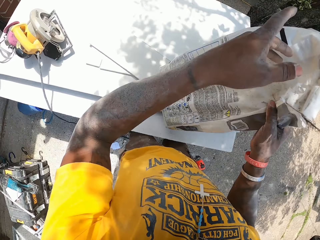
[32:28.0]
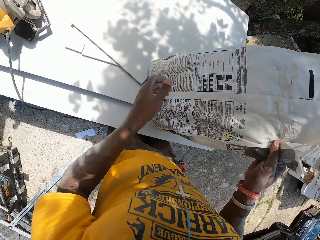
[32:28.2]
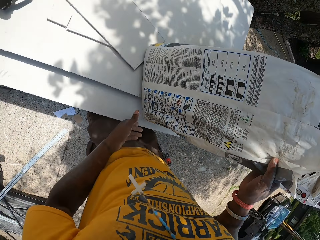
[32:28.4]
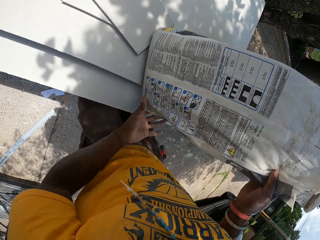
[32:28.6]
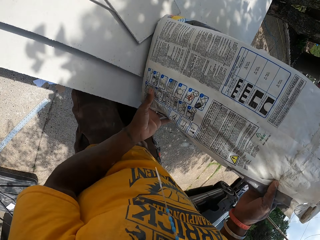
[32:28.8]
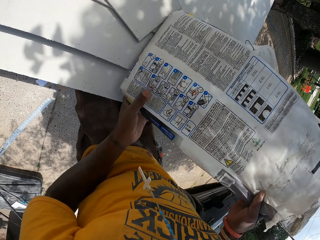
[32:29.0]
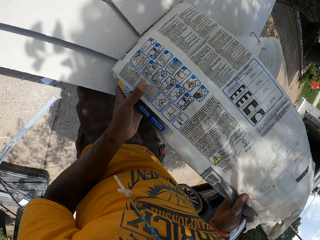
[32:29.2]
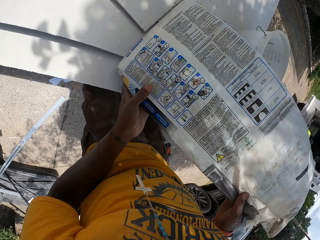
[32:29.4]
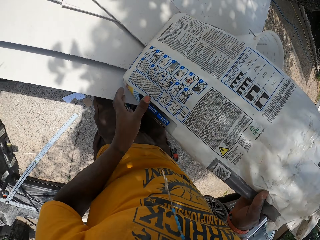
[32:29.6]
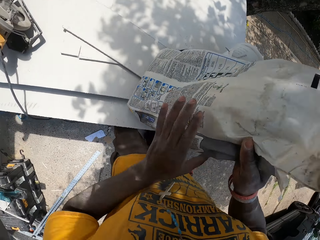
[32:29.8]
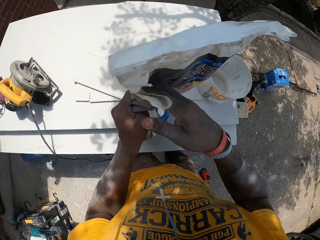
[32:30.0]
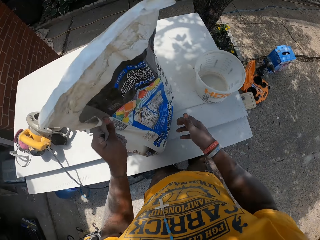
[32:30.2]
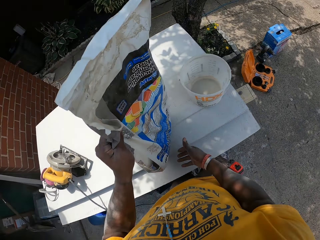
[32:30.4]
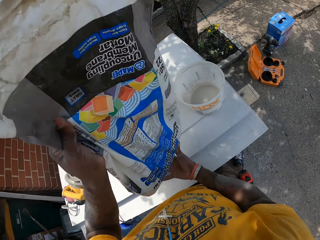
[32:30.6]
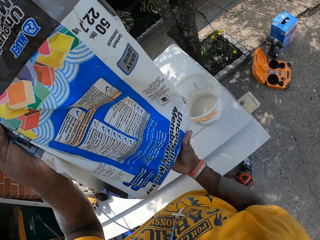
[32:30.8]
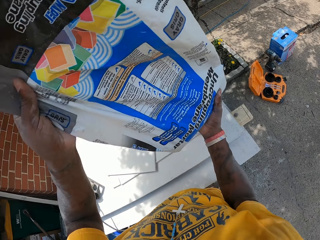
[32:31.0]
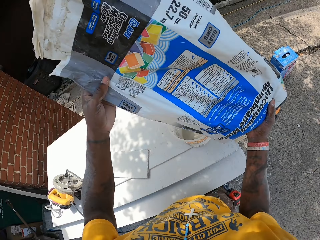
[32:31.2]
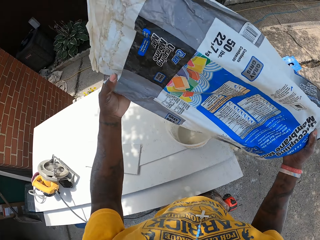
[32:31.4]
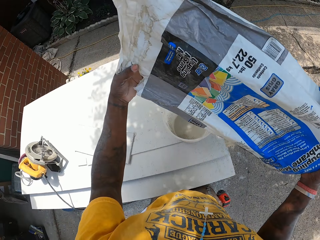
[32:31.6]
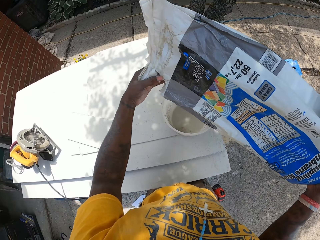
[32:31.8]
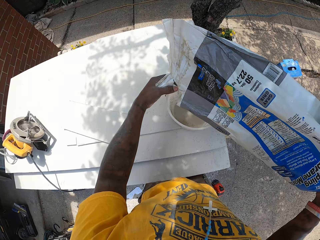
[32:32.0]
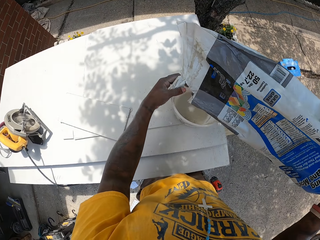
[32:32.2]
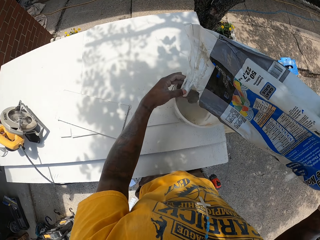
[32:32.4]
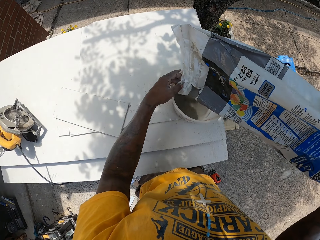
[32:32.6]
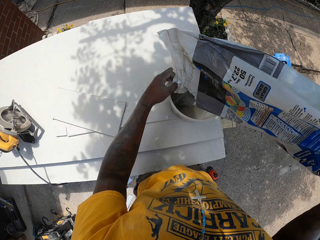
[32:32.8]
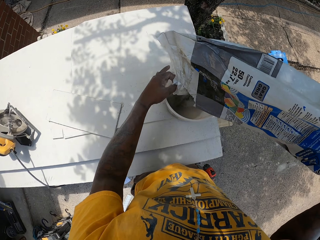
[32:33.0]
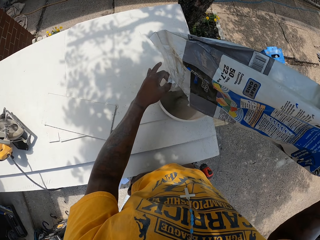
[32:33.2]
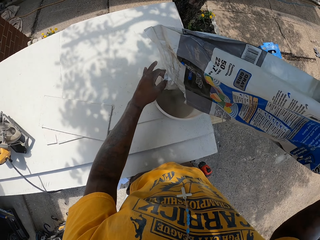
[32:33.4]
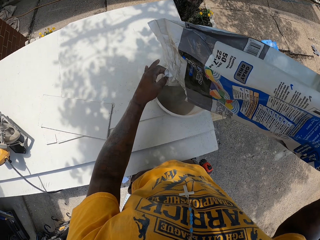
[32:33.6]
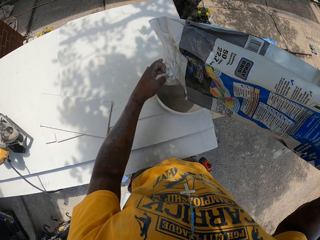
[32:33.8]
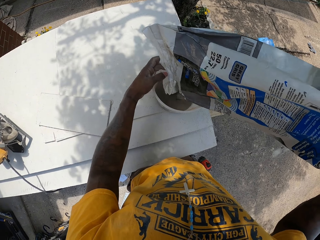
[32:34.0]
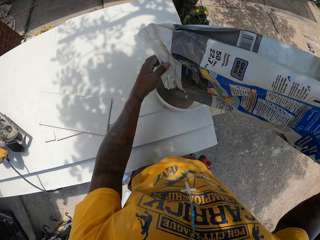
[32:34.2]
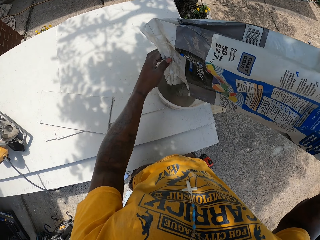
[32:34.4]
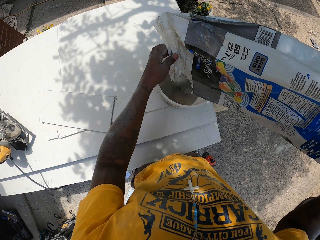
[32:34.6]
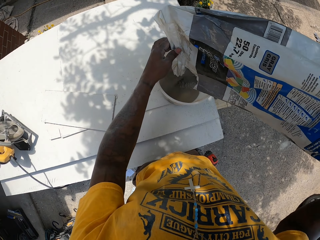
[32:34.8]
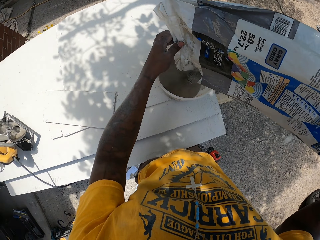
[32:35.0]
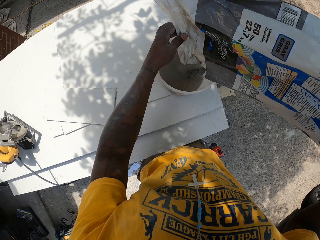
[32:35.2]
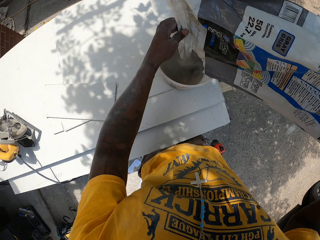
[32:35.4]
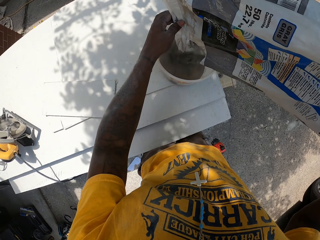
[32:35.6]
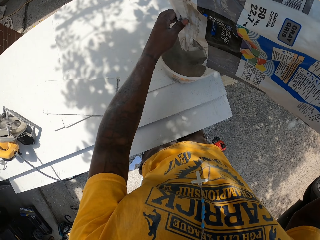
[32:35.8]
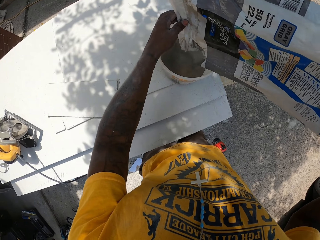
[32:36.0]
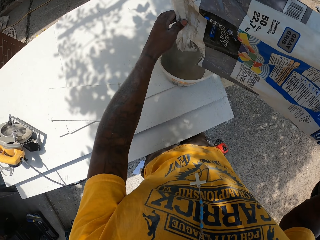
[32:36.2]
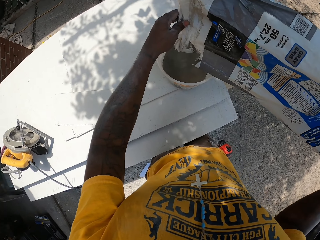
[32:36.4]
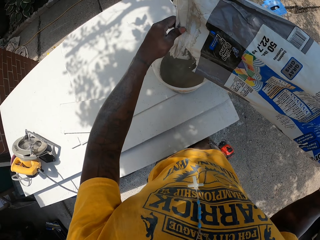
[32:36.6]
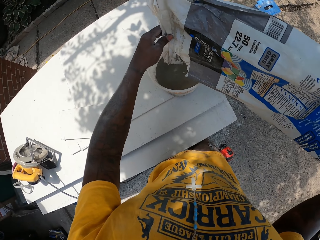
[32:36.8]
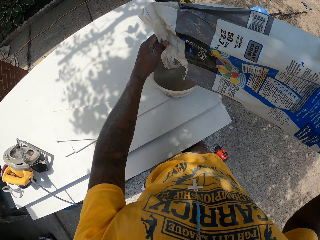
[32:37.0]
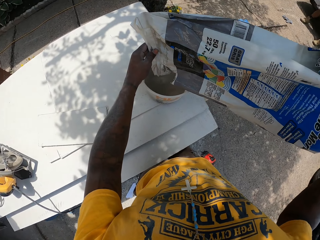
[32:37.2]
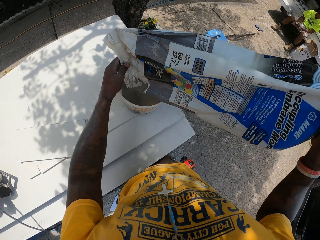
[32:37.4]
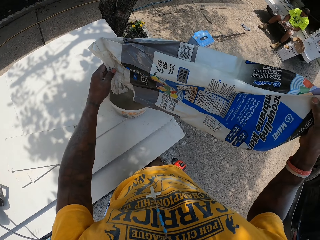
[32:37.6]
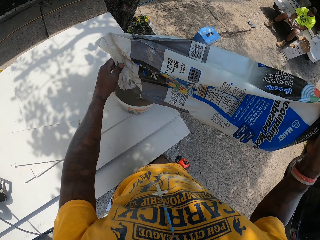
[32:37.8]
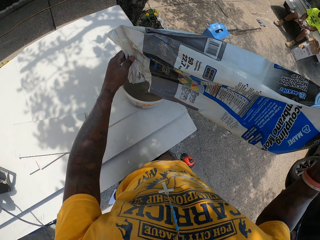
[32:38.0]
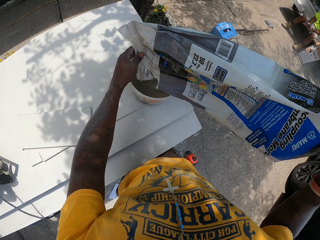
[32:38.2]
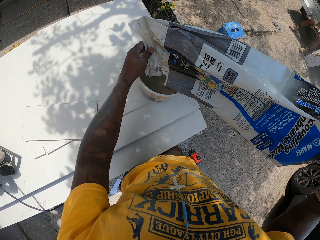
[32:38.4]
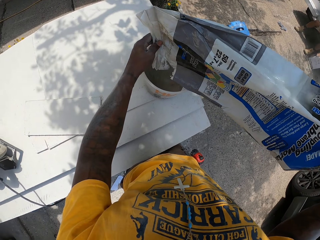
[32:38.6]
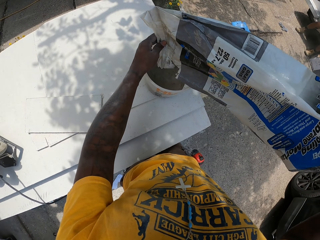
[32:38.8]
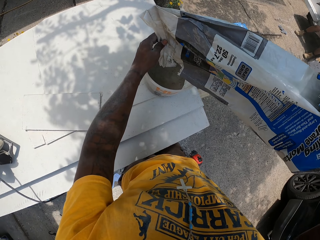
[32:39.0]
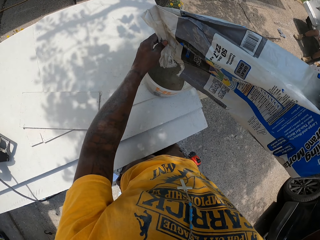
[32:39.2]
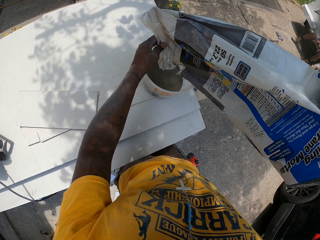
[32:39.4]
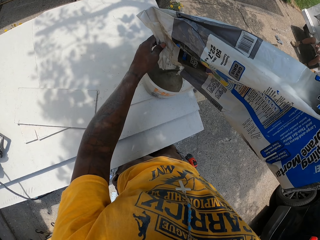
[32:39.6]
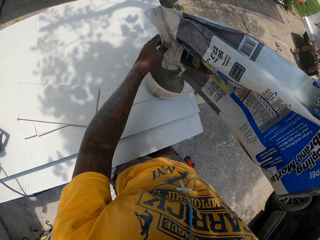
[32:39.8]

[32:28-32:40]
The camera wearer drops the sac of mortar or nylon paper bag on the table with both hands. He stares at the nylon paper bag on the table. He carries the sac of mortar from the table with his left hand. He pours mortar from the sac of mortar into a bucket on the table with both hands.

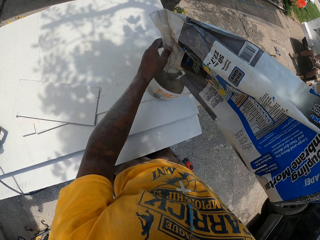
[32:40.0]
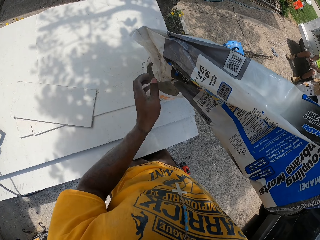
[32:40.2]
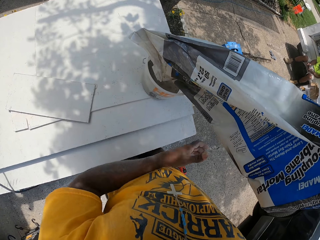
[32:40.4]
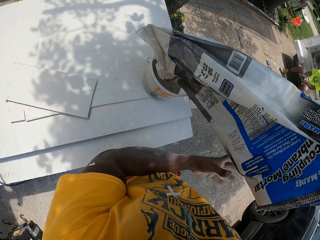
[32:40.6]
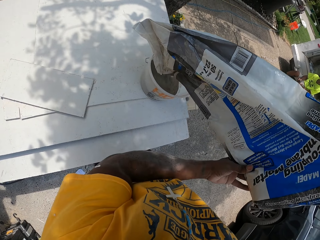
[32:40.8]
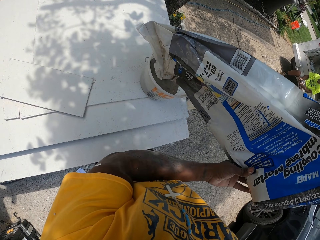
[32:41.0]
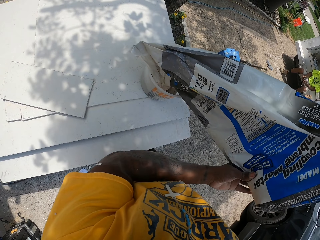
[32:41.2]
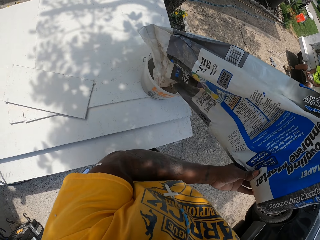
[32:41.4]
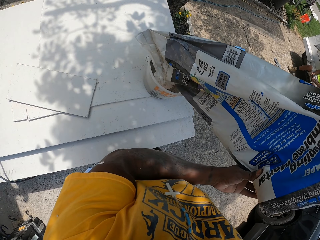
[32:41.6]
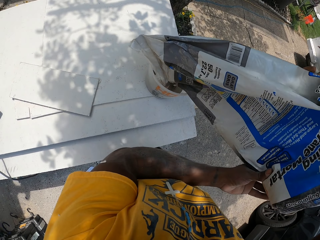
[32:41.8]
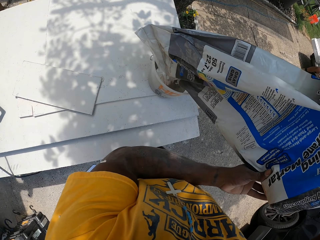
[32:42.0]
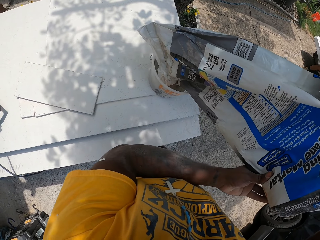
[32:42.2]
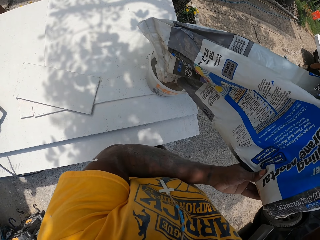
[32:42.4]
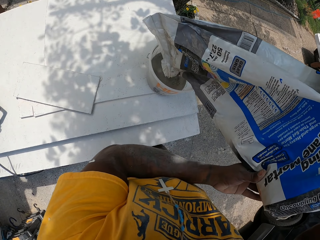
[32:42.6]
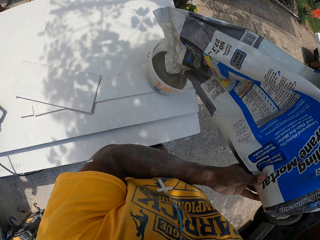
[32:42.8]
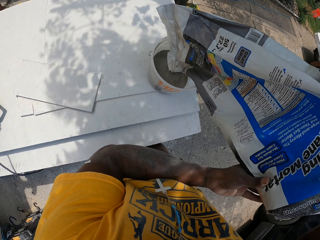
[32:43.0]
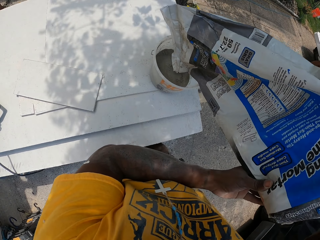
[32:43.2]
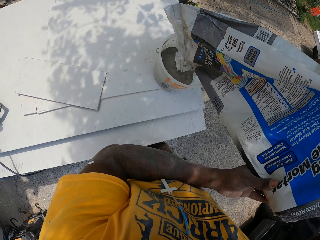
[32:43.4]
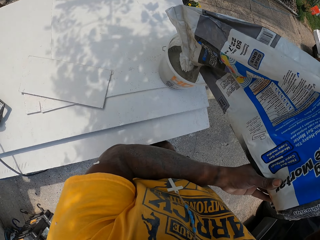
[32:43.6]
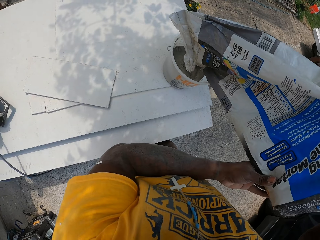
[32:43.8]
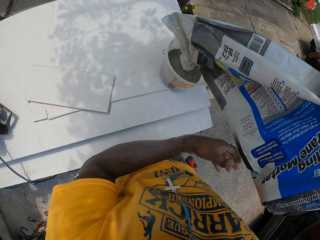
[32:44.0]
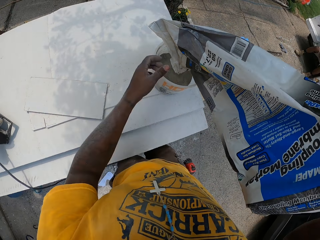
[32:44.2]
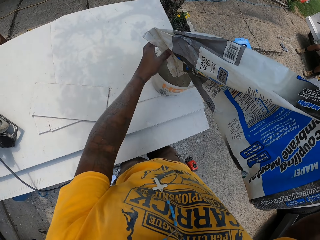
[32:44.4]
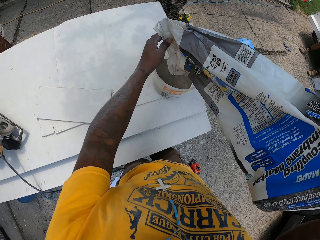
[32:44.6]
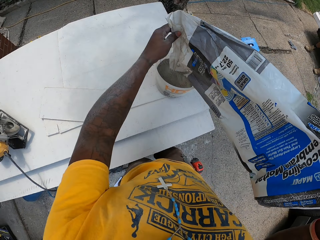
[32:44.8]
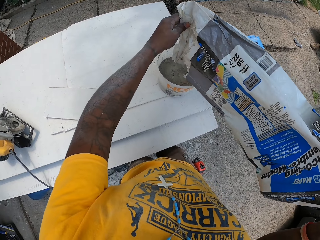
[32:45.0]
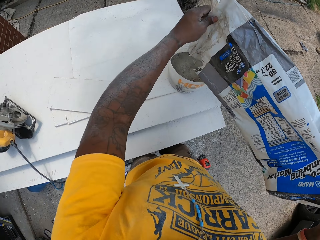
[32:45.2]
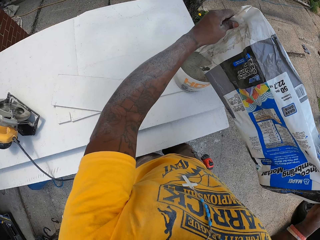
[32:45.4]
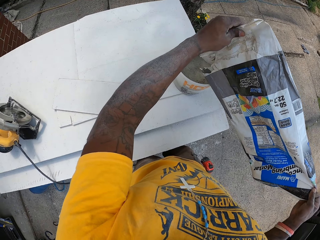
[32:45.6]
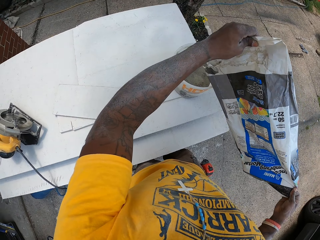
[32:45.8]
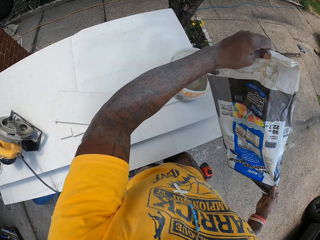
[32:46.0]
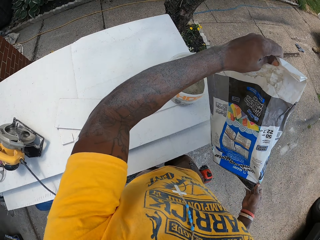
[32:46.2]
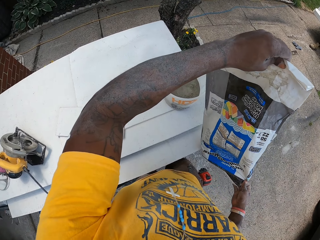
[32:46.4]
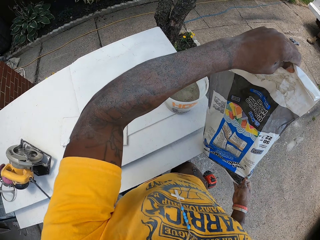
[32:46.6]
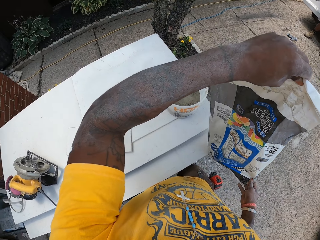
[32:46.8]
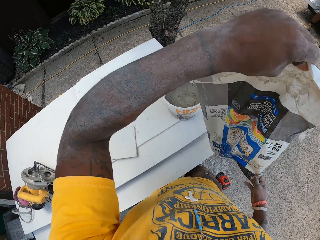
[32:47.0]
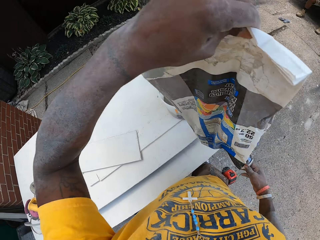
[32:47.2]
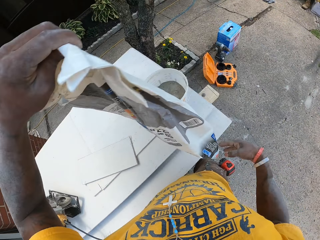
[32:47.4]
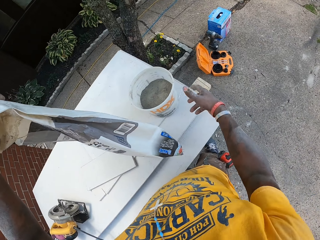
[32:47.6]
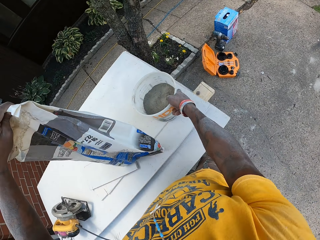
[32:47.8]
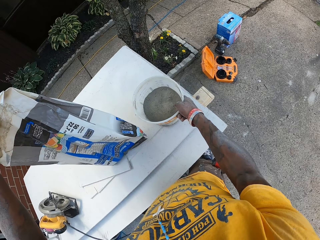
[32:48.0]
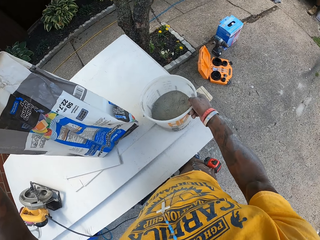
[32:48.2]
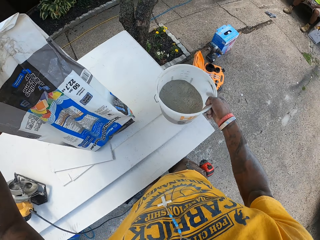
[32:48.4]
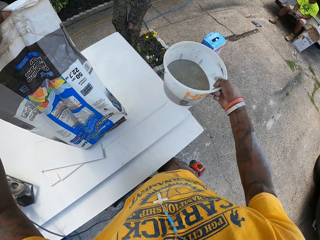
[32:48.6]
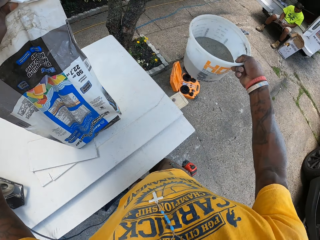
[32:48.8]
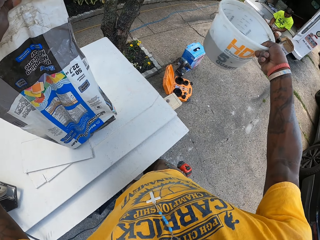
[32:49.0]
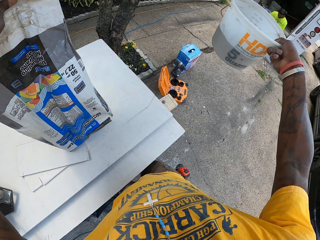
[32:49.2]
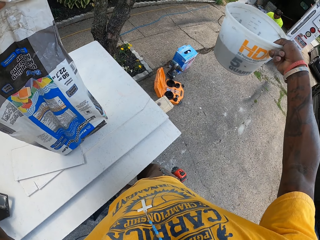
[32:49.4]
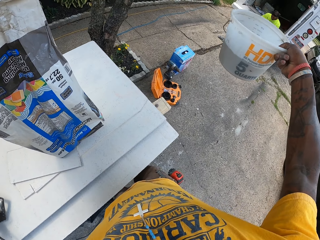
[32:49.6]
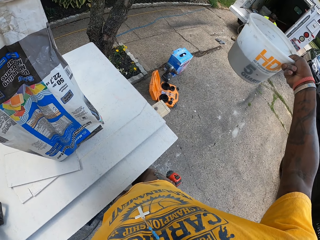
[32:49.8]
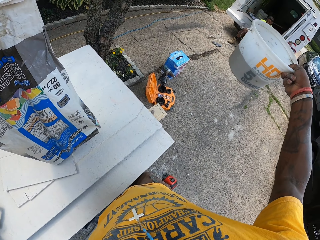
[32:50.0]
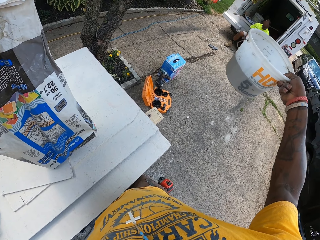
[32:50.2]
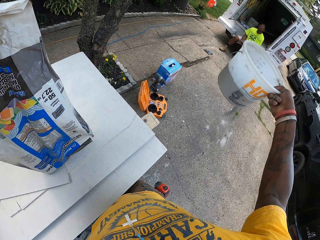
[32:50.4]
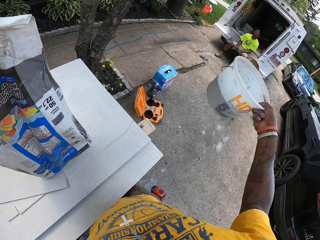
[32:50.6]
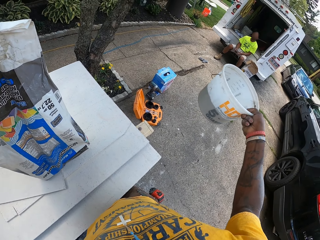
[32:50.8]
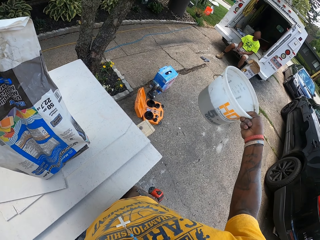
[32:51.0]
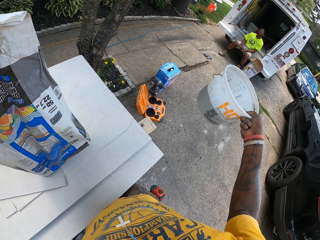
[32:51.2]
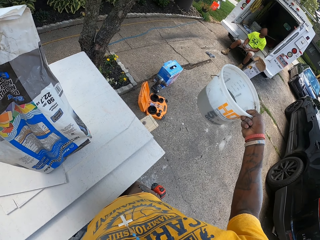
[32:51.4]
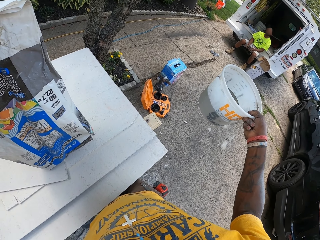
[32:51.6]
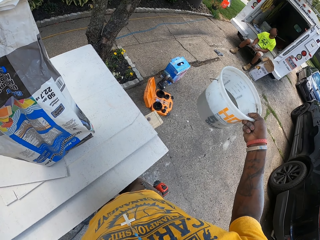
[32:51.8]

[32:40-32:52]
The camera wearer drops the sac of mortar on the table with his left hand. He lifts the bucket containing mortar from the table with his right hand. He stares at something in the bucket.
